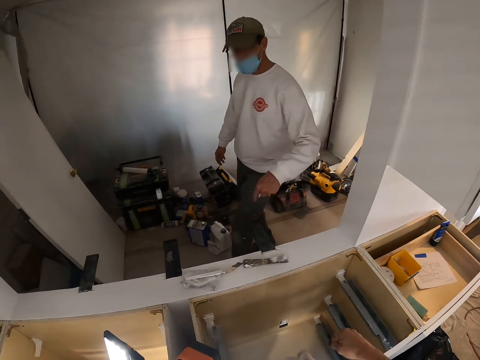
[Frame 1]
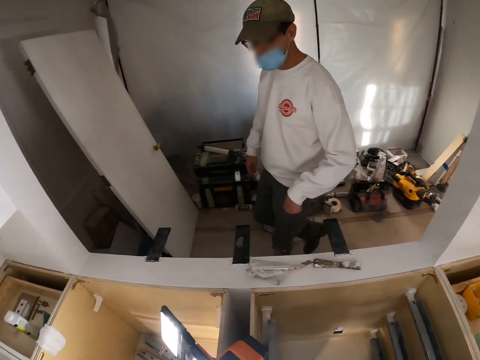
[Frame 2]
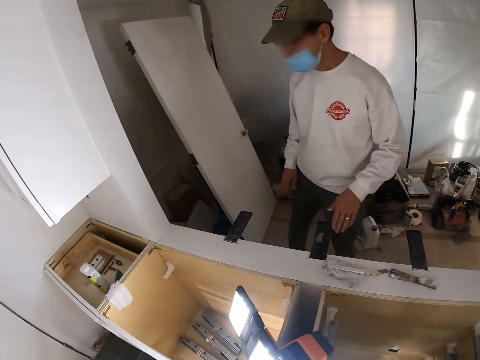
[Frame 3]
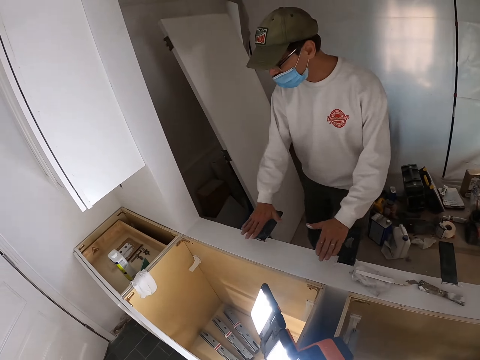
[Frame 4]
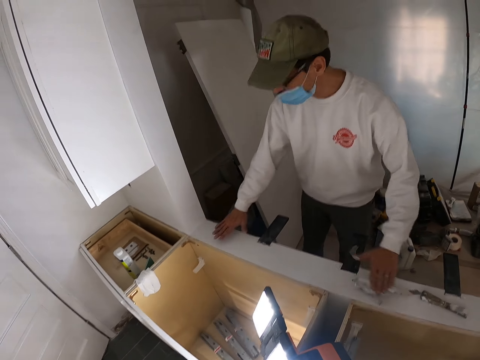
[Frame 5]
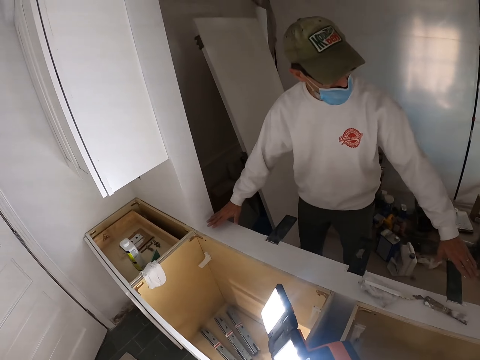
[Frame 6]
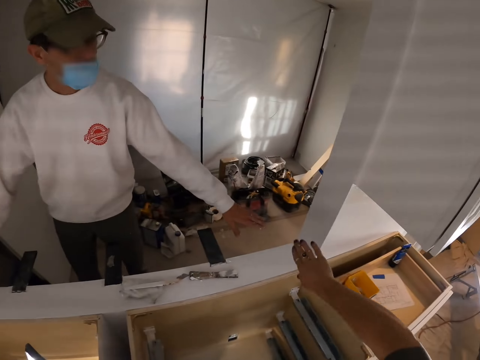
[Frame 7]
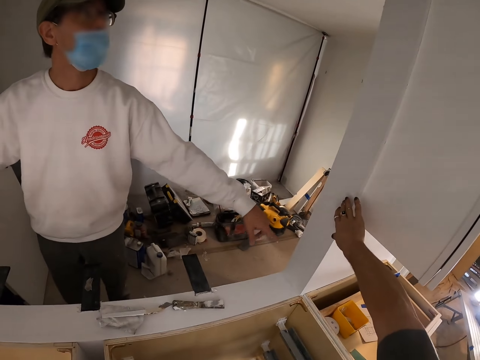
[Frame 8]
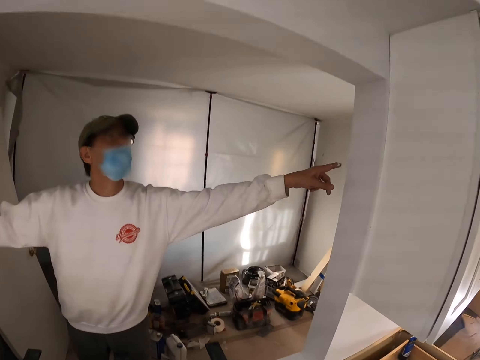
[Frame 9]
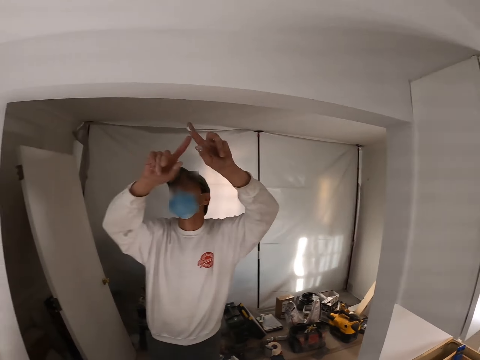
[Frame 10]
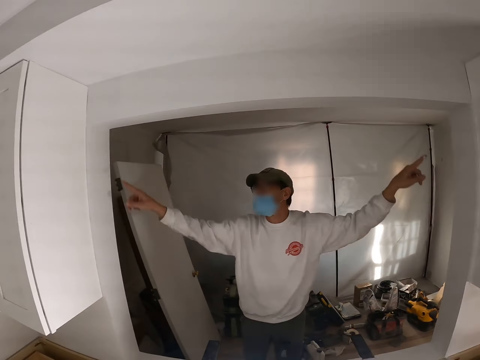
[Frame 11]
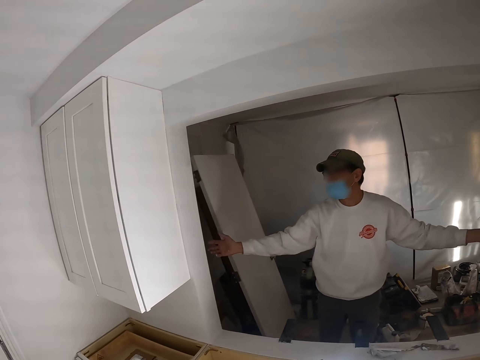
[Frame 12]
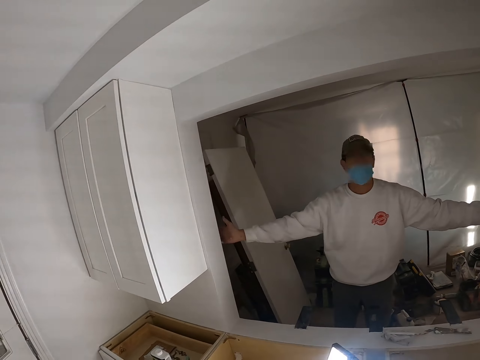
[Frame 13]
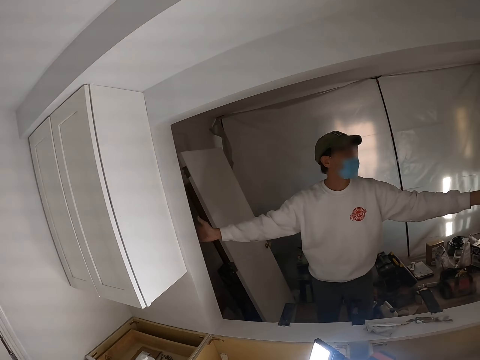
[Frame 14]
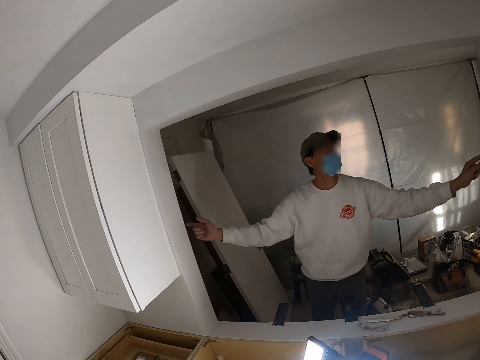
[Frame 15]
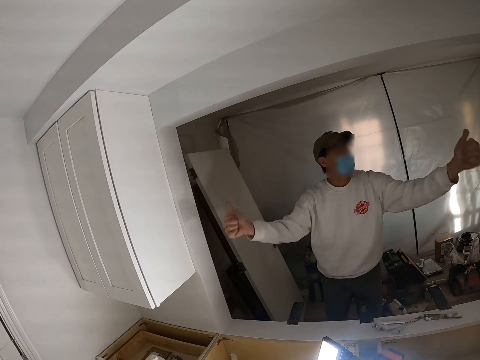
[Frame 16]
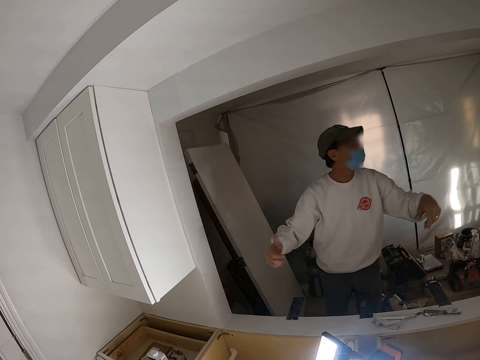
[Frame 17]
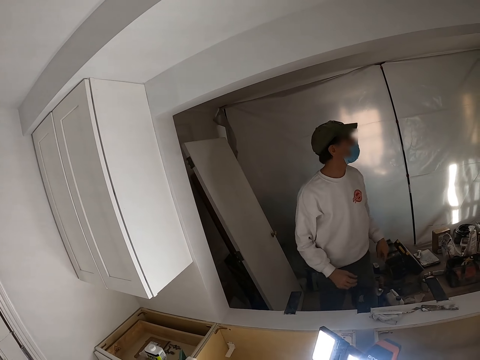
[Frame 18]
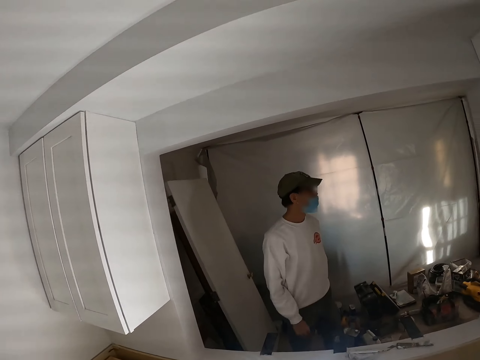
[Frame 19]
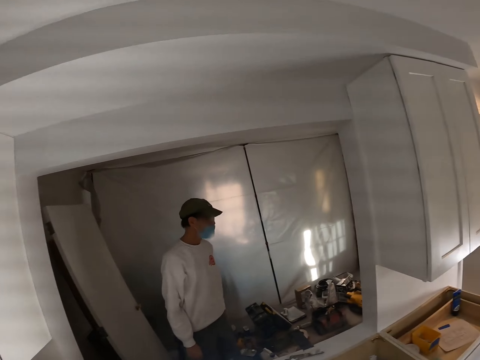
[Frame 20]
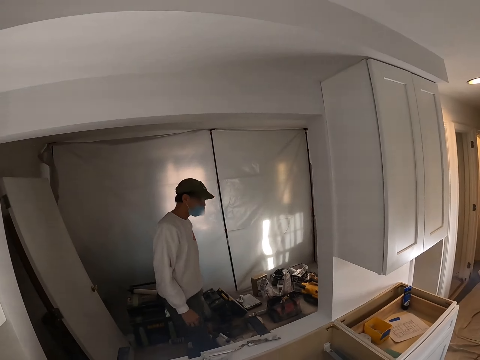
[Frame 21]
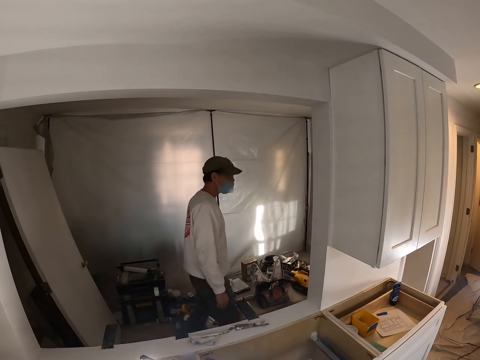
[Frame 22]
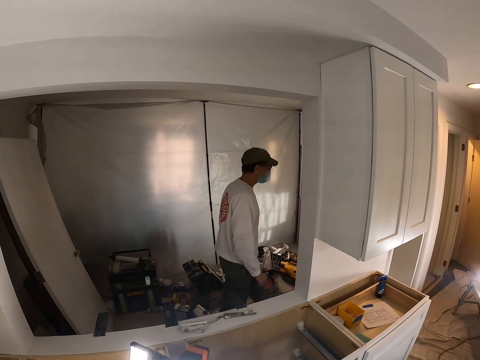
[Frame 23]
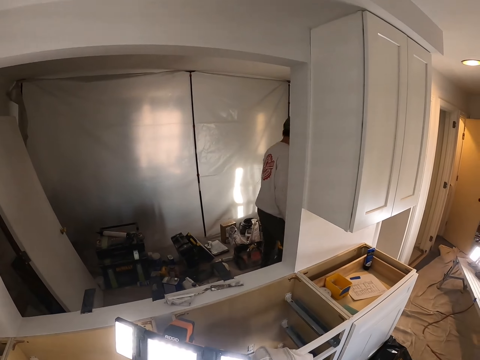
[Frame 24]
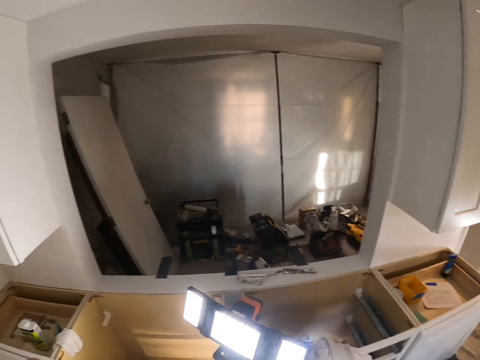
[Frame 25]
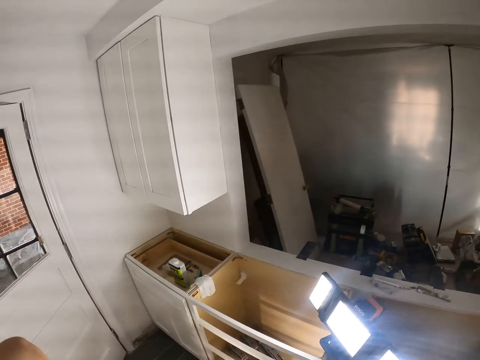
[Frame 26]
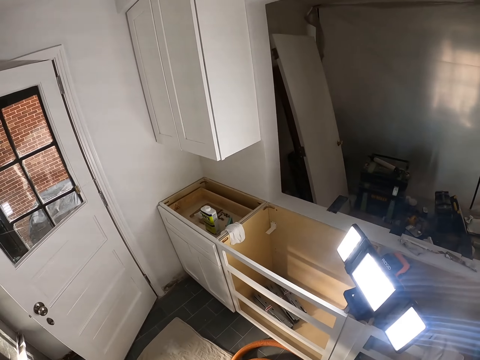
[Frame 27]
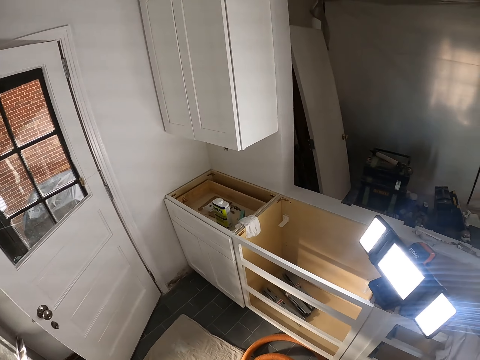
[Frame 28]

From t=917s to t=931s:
A man walks around. The man spreads his hands. The man instructs around. The camera wearer touches the wall. He taps the wall. He spreads out his hands. He walks in the room. He looks around.

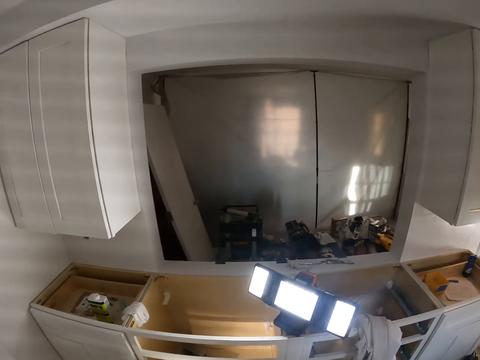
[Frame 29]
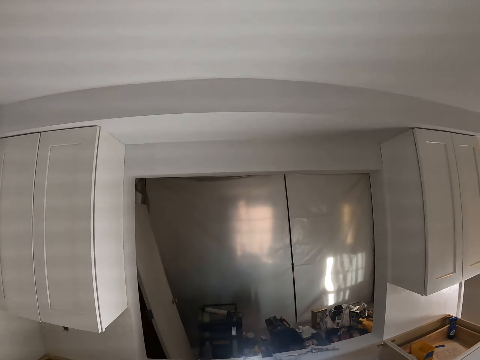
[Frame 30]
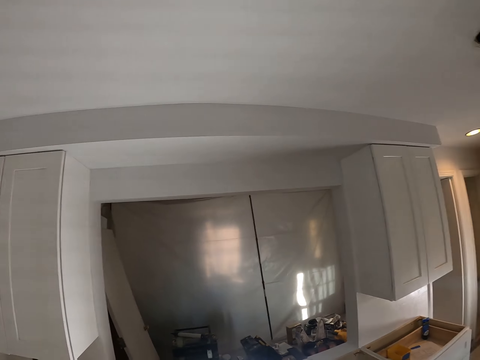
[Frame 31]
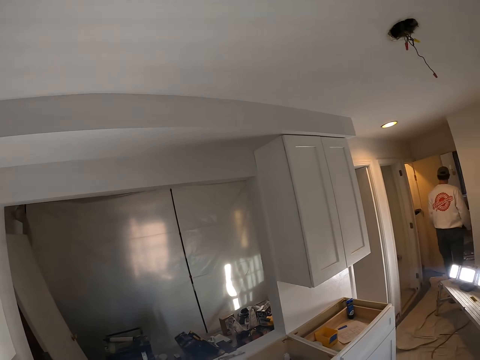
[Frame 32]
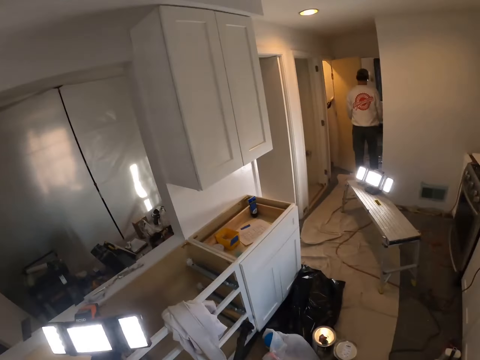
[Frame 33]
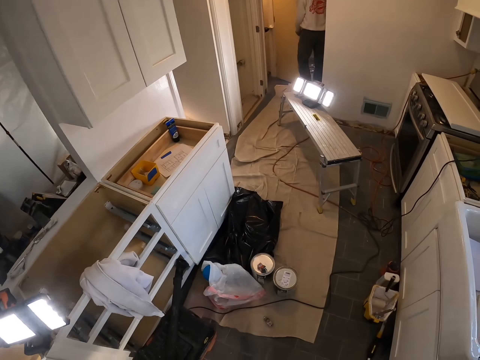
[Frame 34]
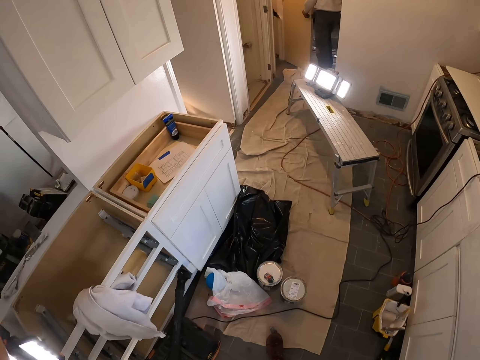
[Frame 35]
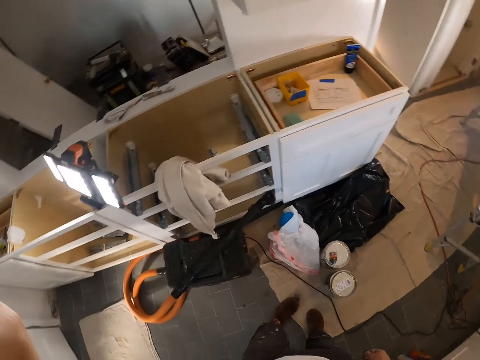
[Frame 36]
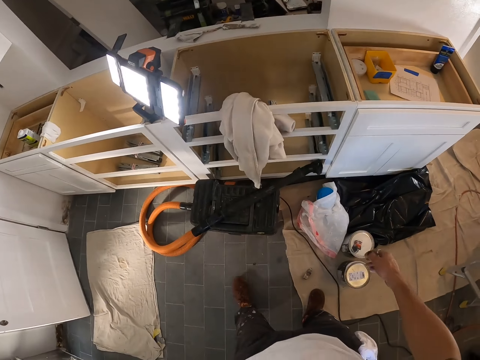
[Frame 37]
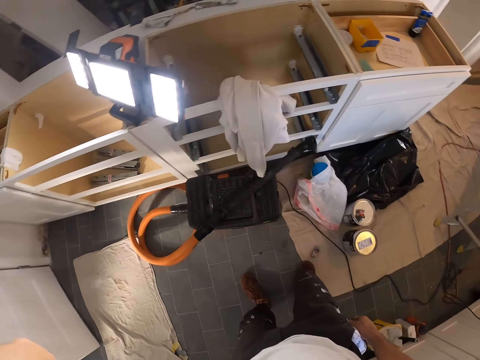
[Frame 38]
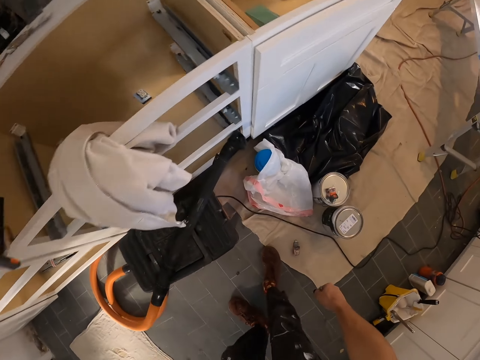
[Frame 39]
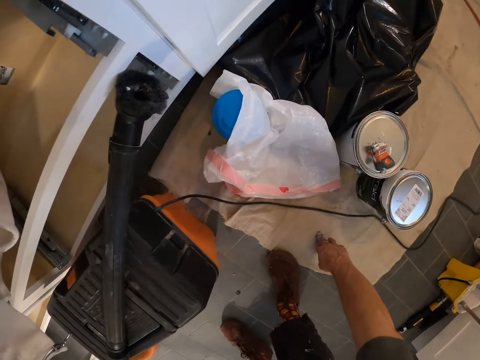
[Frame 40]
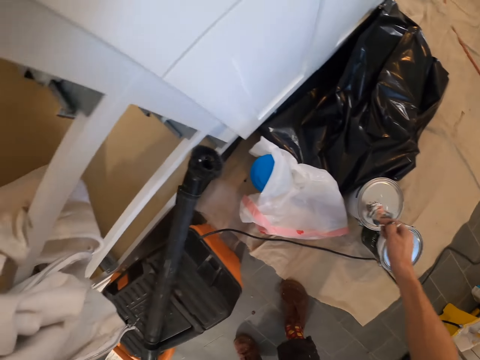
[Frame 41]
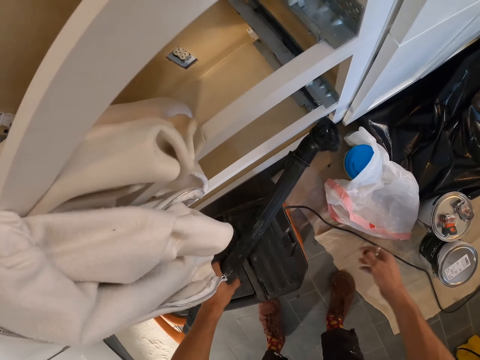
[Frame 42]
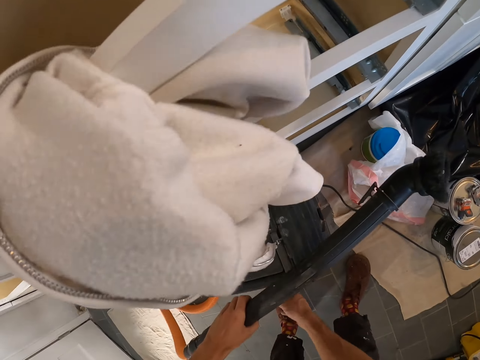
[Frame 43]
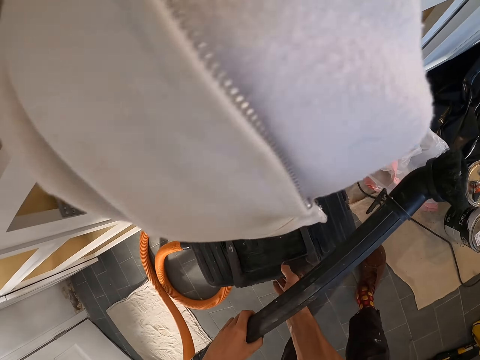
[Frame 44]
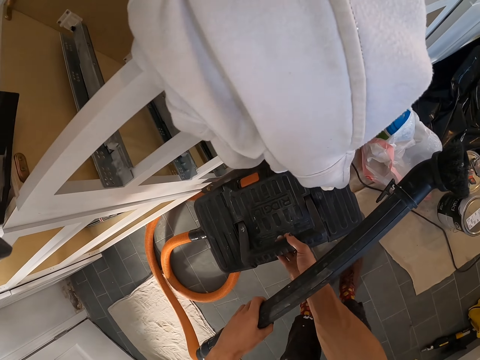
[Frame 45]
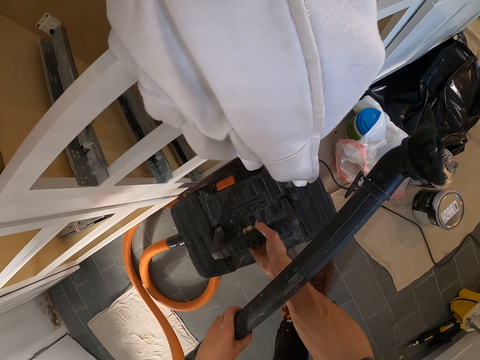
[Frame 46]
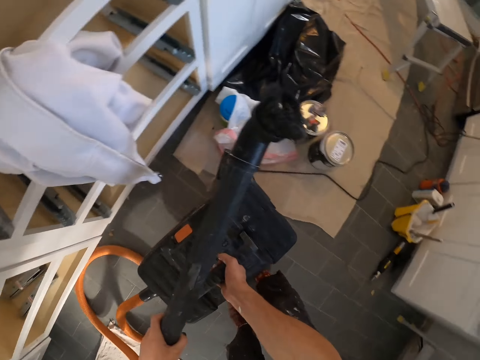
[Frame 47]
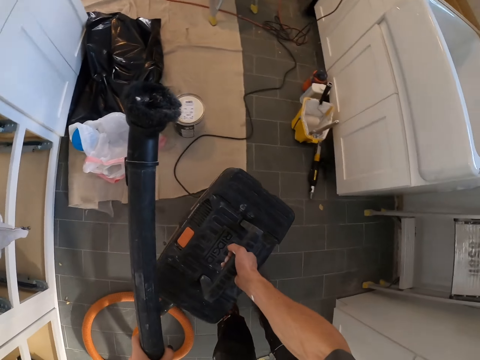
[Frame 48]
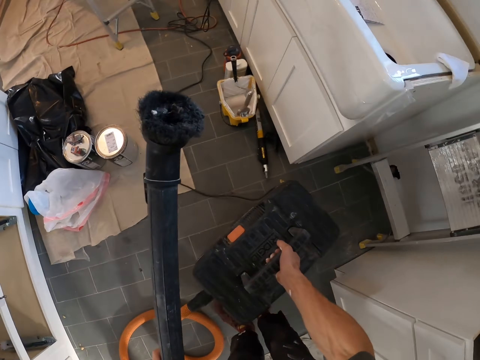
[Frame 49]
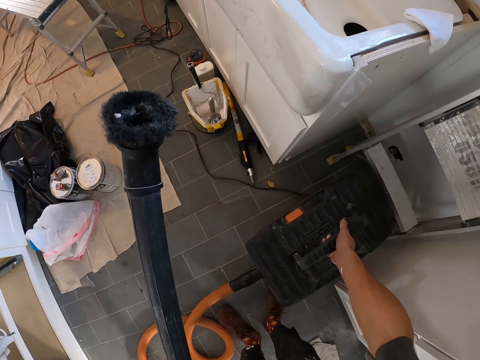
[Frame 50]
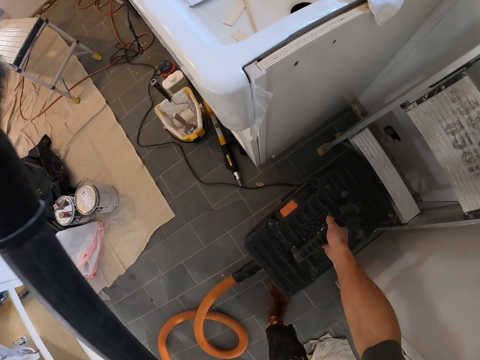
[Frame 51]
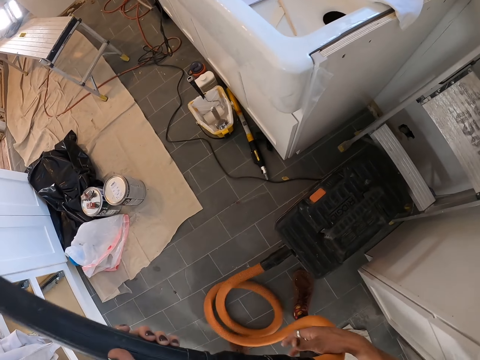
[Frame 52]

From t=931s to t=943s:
A man walks away. The camera wearer picks up something. They drop the object. They place the object on top of a bag. They pick up the vacuum cleaner. They lift an automotive battery. They drop the vacuum cleaner.
